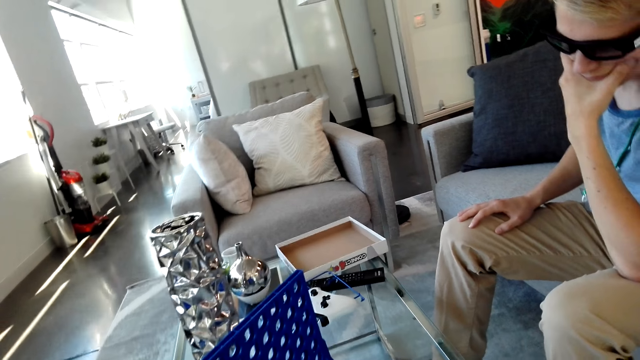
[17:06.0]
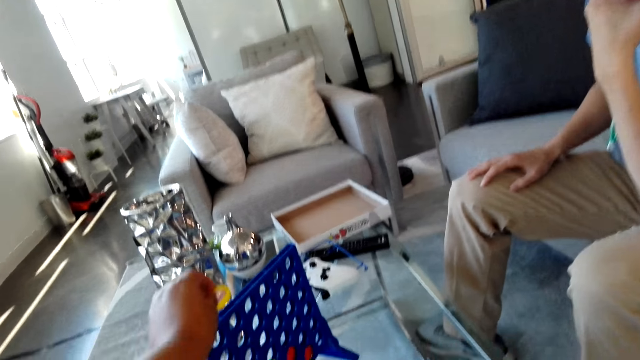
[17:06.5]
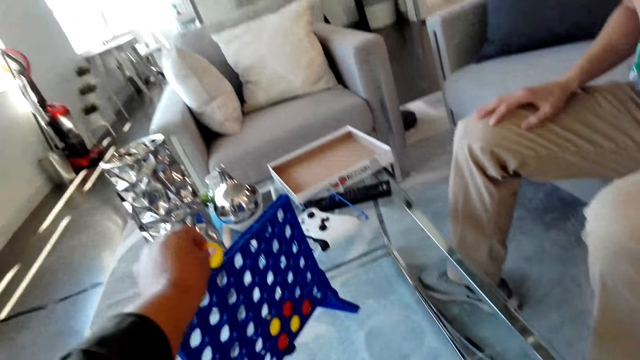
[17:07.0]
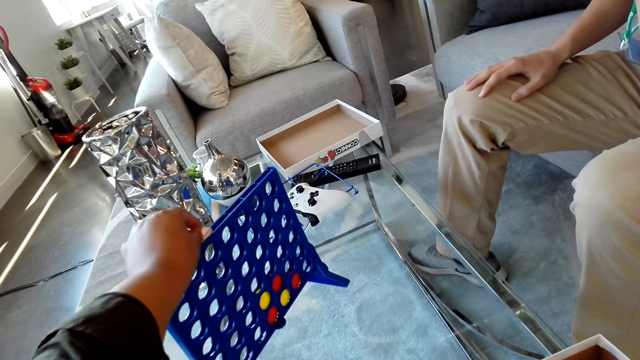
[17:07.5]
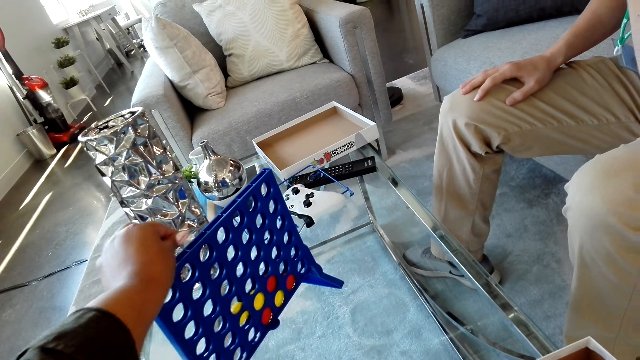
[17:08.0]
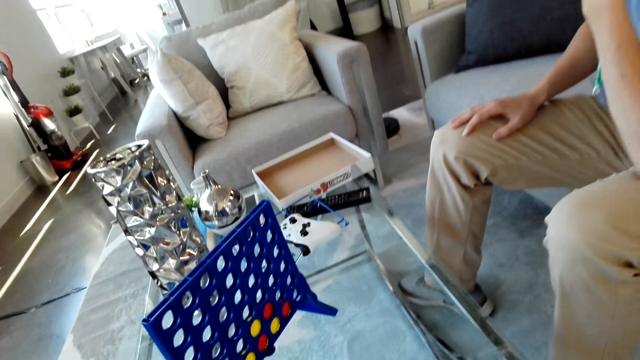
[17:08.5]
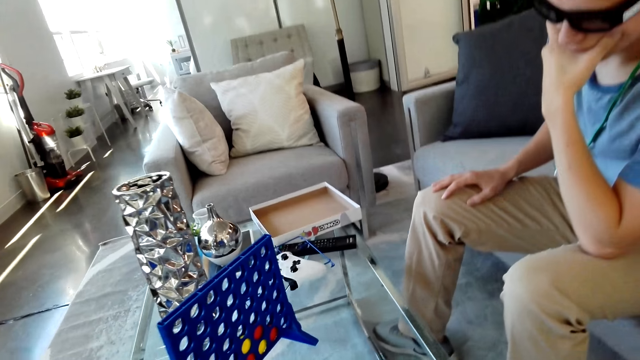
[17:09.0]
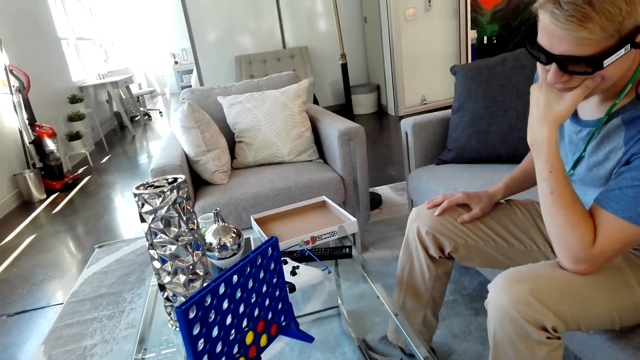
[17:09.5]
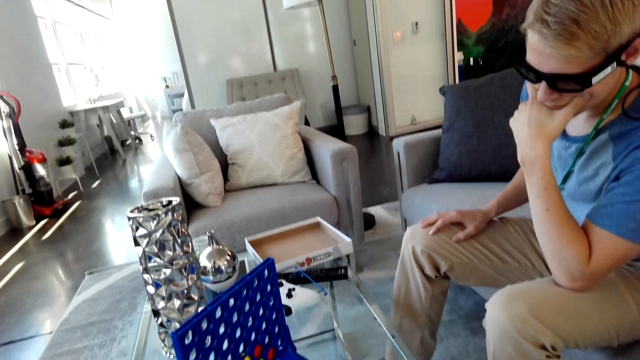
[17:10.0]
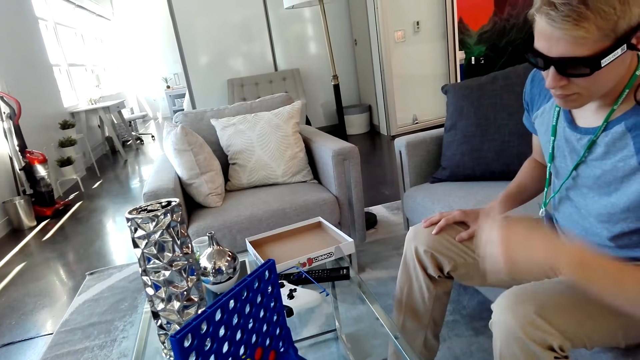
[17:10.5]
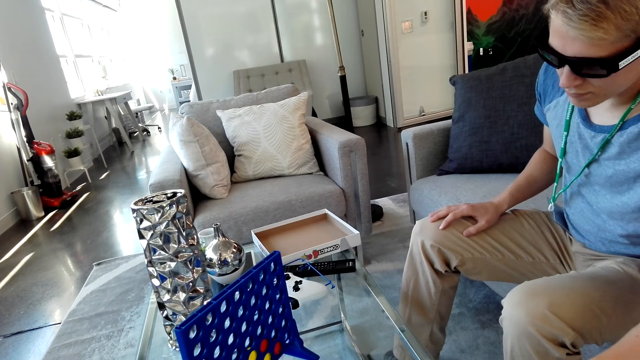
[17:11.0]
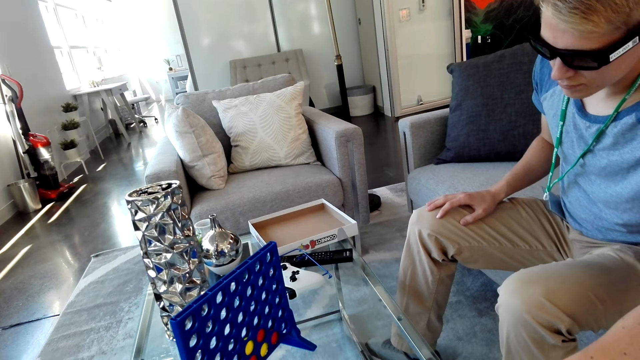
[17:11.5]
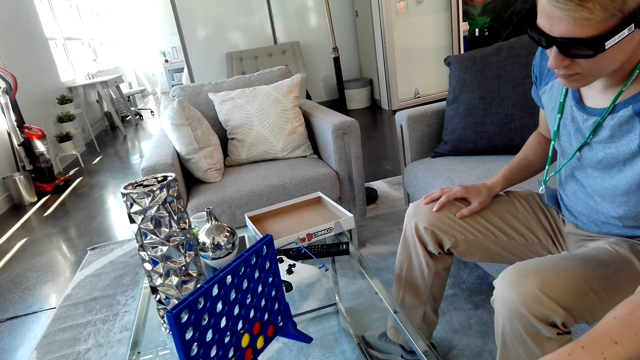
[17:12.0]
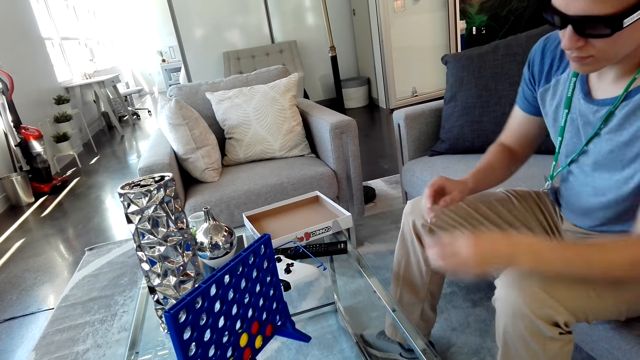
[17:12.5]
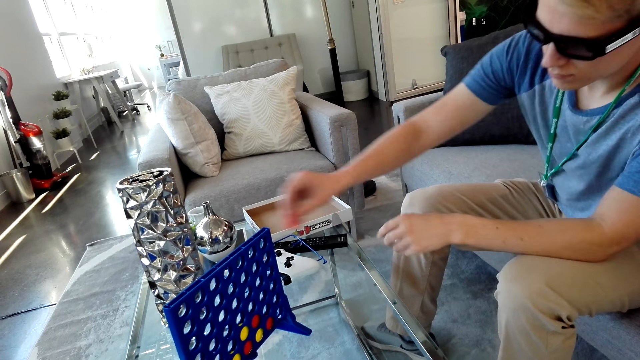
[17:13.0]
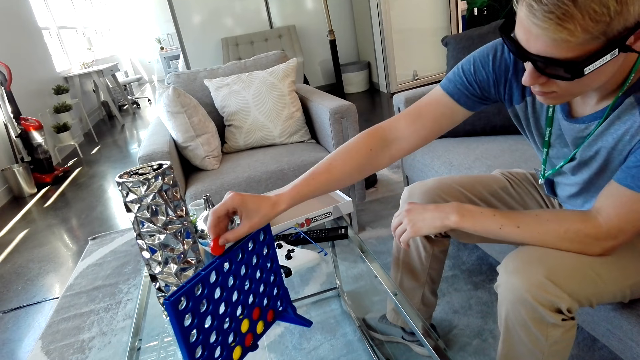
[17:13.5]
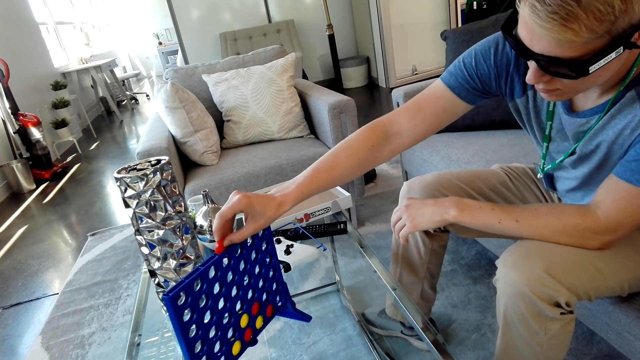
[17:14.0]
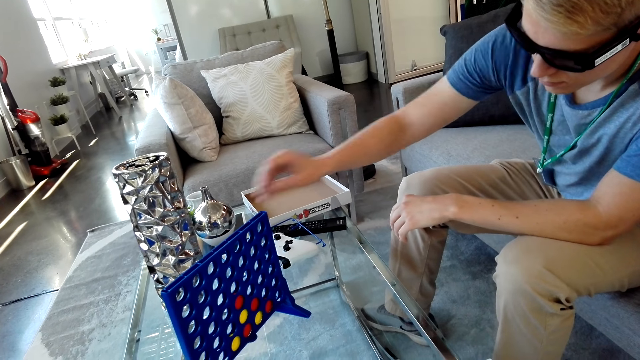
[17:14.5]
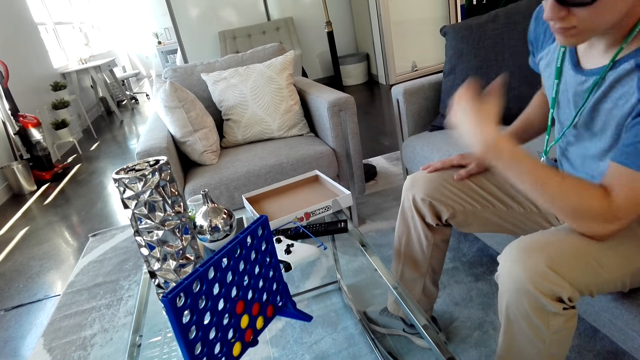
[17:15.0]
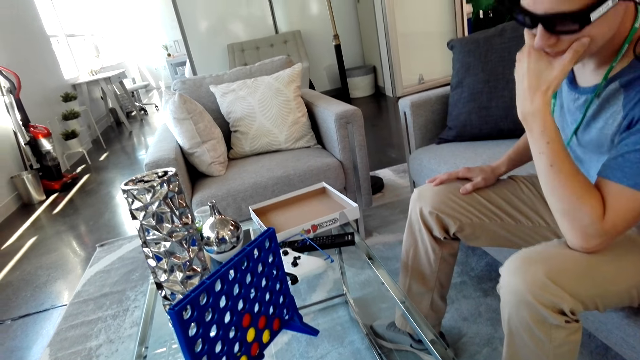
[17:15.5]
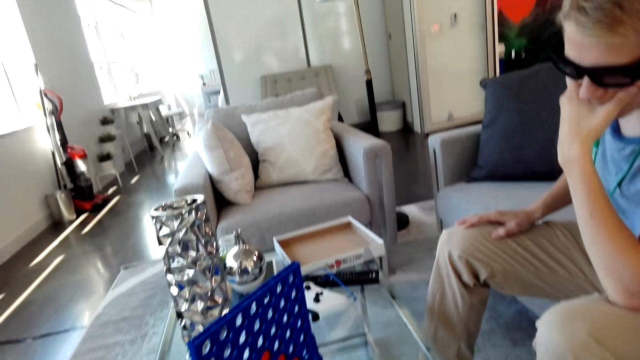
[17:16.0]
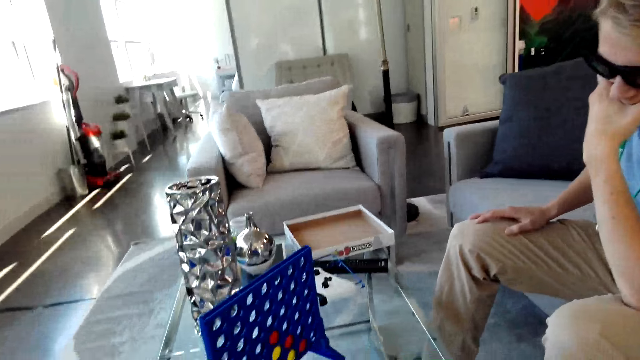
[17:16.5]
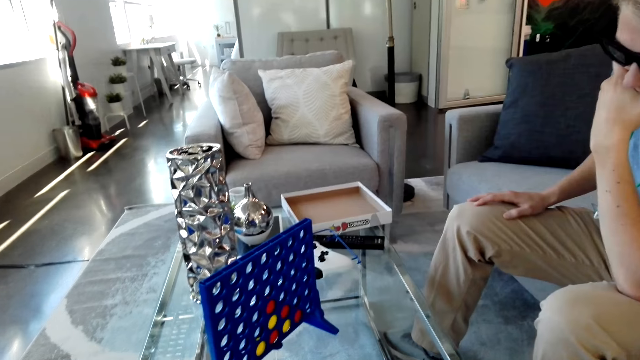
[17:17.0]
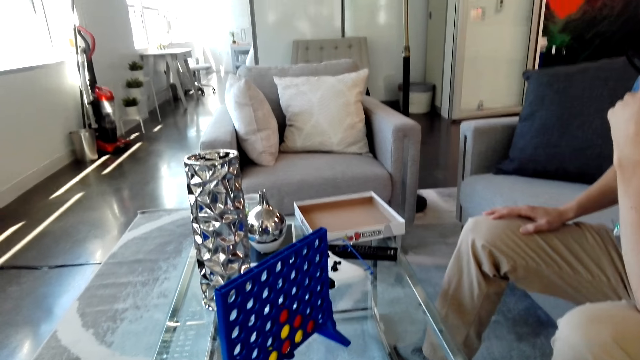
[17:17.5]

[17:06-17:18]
The camera wearer places the bid on the board with the left hand. A man picks the bid with the left hand and places the bid on the board with the right hand.

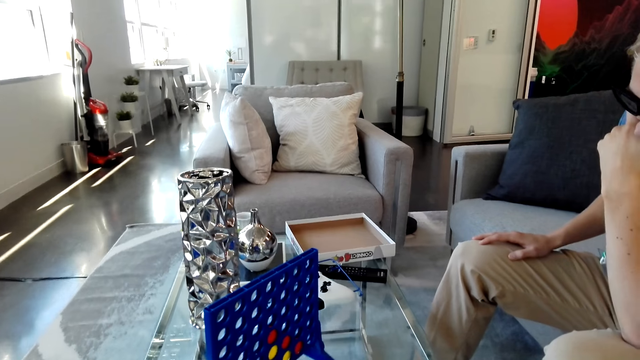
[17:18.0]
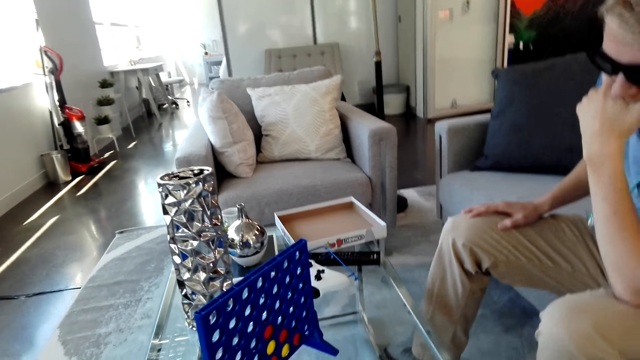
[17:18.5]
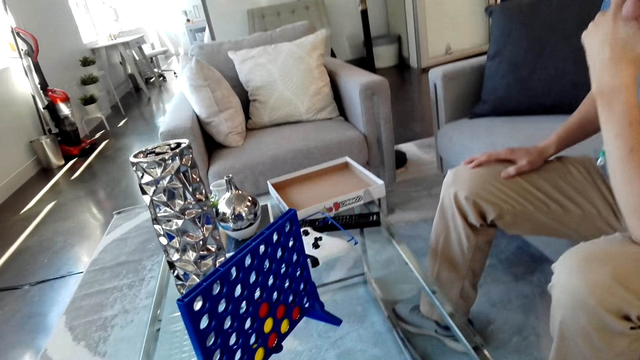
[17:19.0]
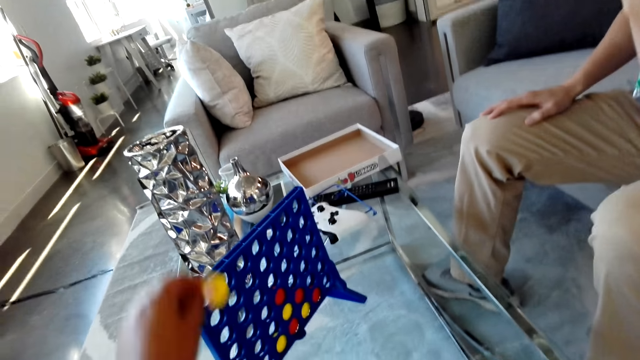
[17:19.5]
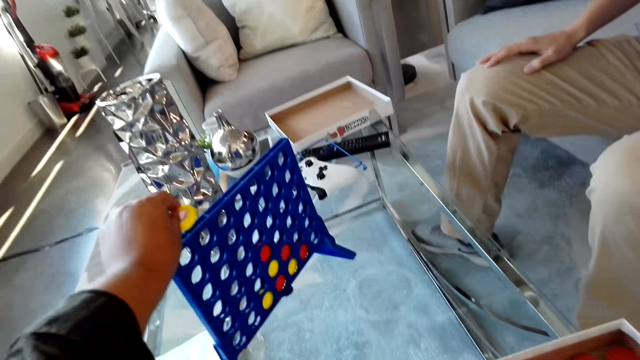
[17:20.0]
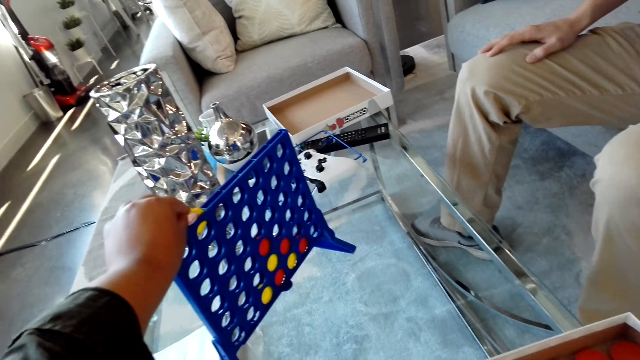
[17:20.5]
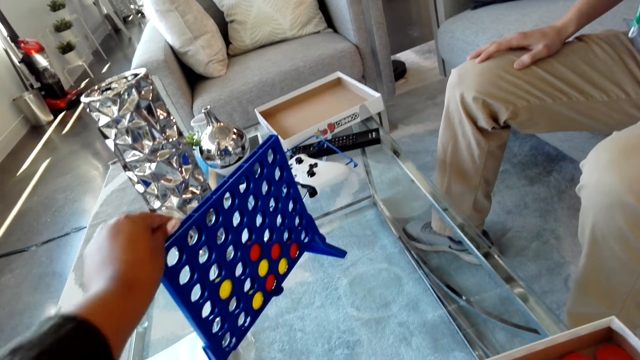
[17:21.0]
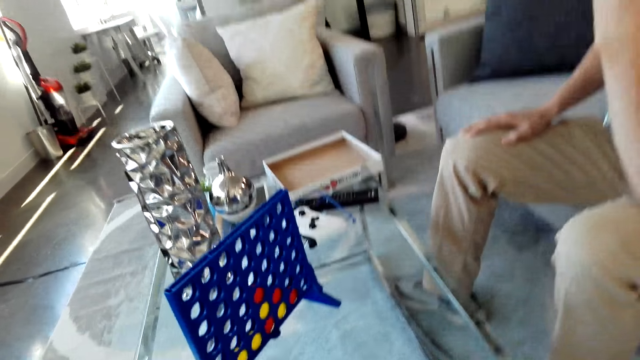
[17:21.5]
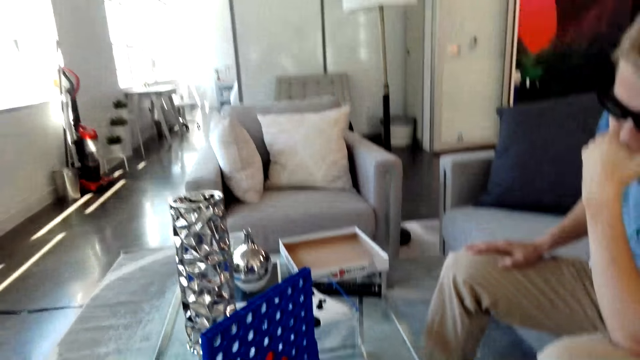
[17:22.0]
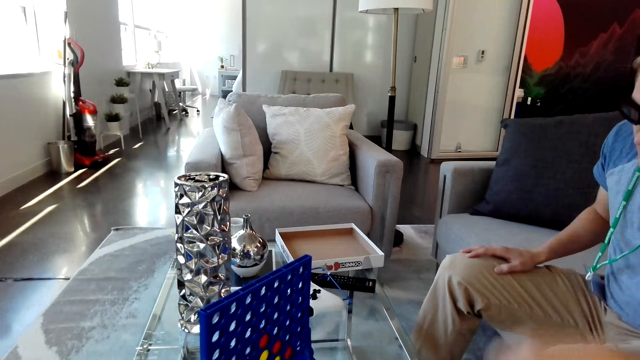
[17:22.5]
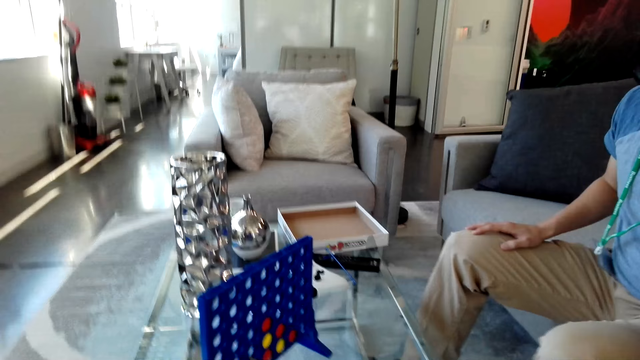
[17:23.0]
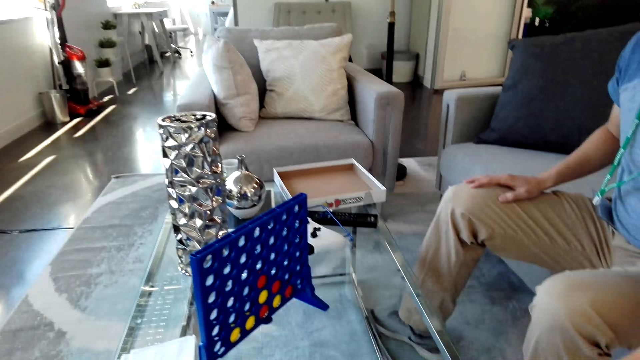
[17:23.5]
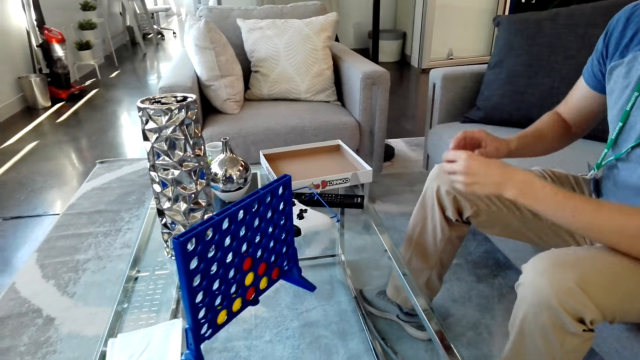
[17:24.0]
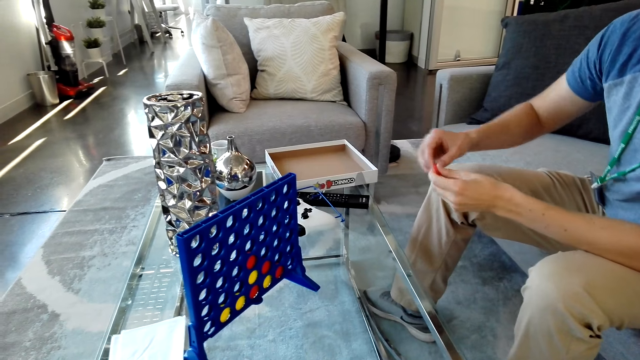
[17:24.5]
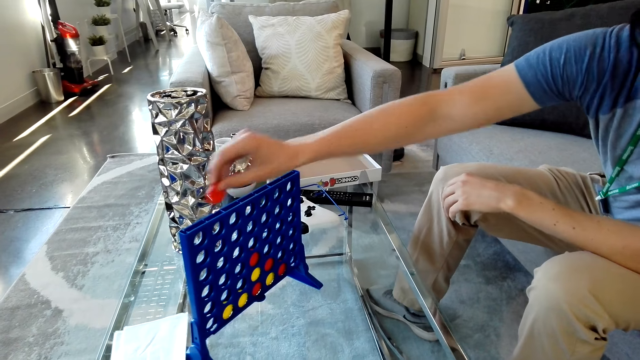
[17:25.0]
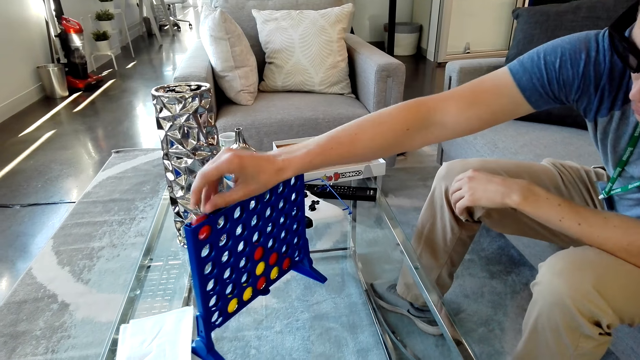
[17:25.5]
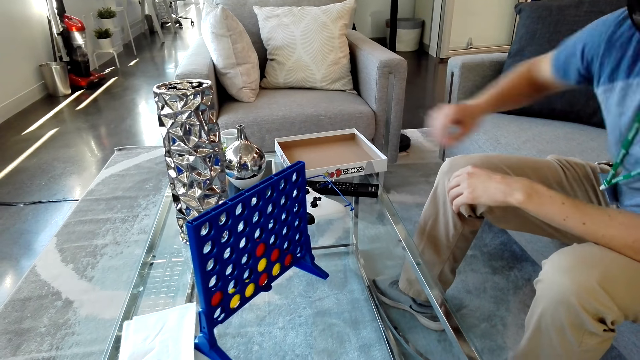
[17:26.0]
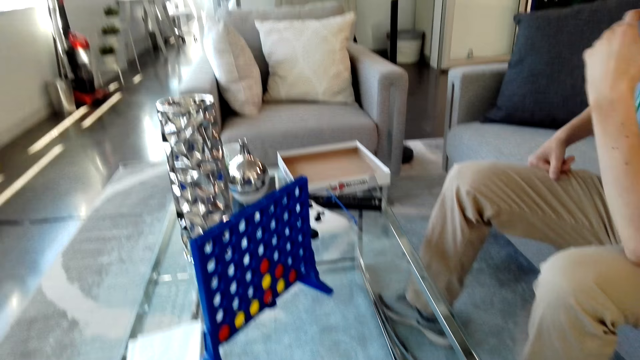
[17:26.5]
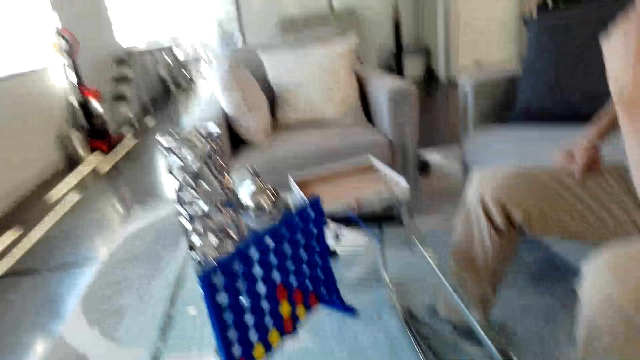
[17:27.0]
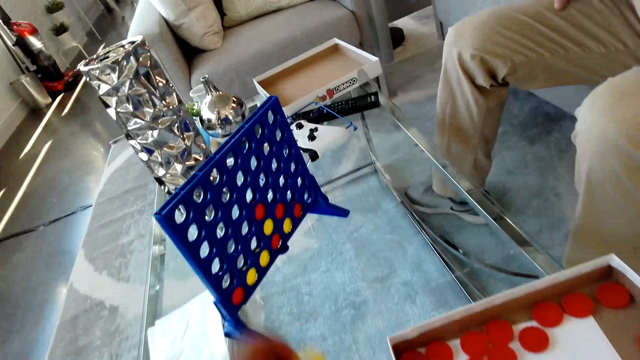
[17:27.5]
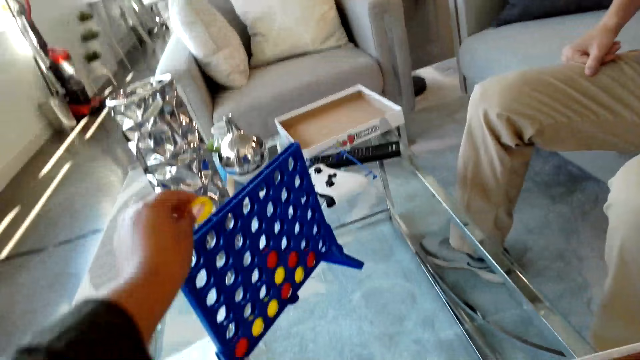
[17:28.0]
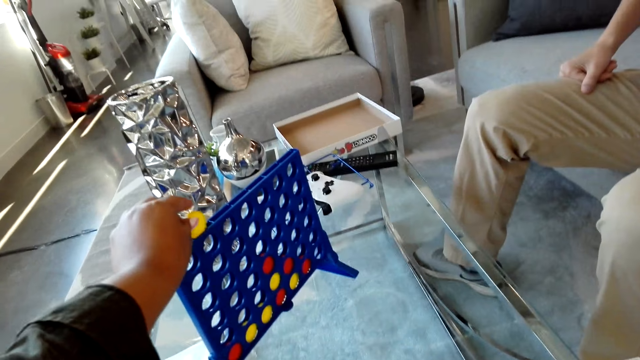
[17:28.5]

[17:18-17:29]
The camera wearer places the bid on the board with the left hand. A man picks the bid with the left hand, exchanges the bid from the left hand to the right hand and places the bid on the board with the right hand.
